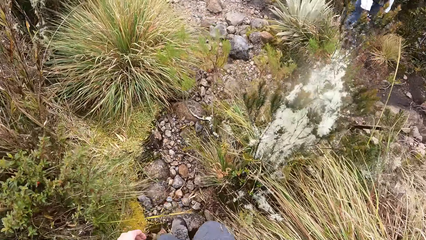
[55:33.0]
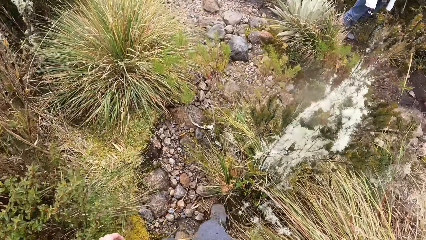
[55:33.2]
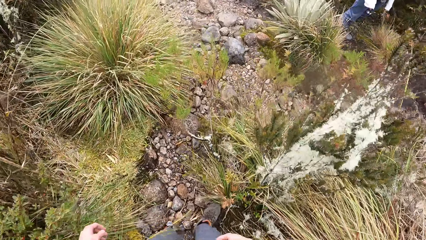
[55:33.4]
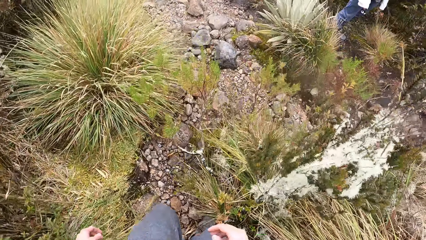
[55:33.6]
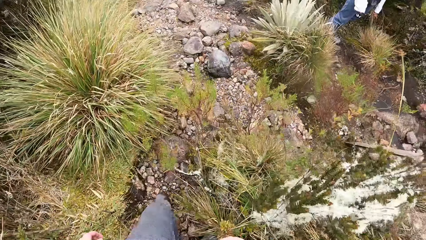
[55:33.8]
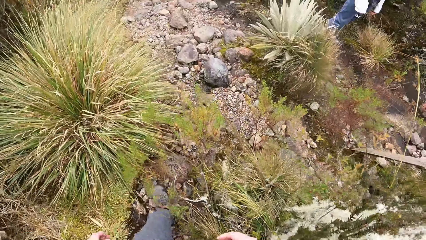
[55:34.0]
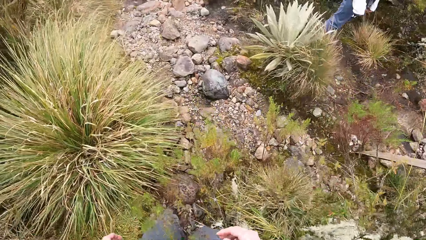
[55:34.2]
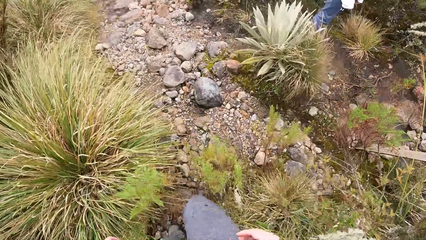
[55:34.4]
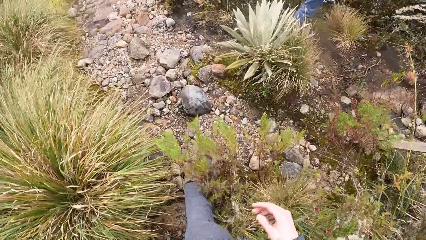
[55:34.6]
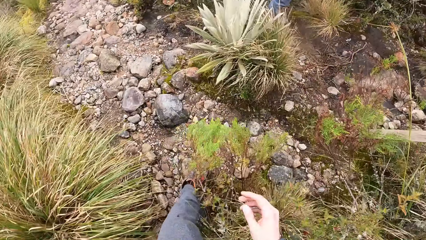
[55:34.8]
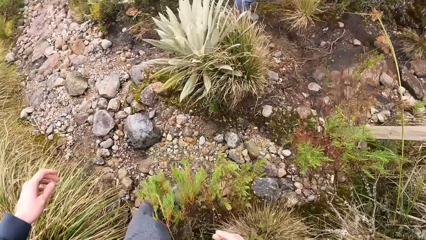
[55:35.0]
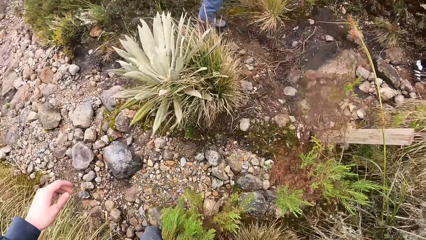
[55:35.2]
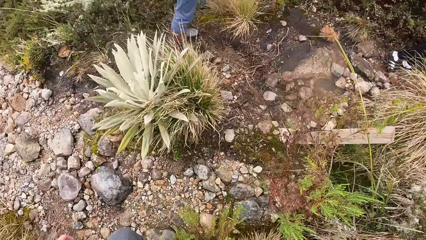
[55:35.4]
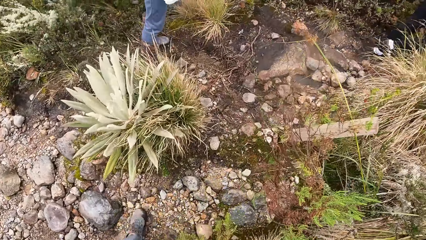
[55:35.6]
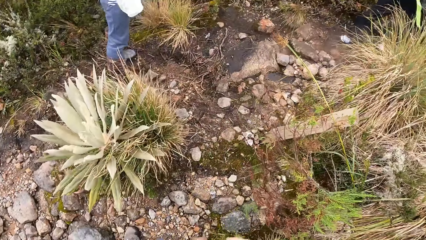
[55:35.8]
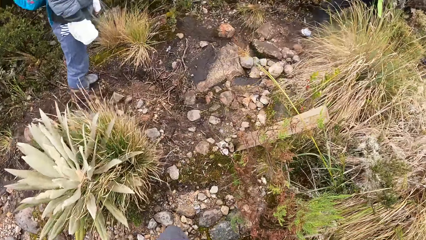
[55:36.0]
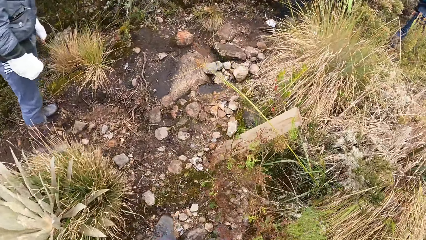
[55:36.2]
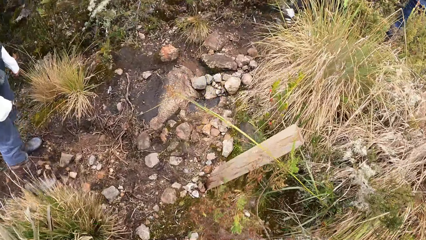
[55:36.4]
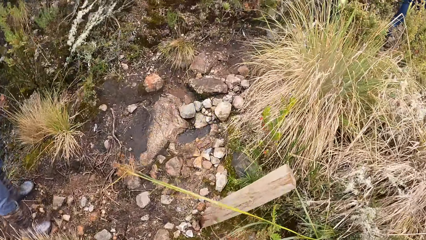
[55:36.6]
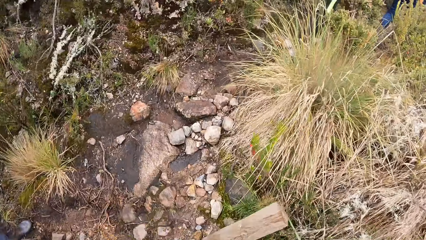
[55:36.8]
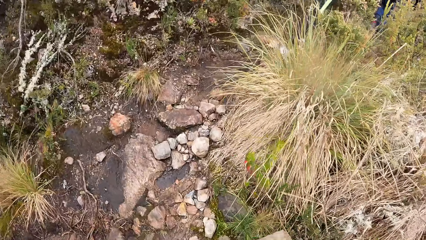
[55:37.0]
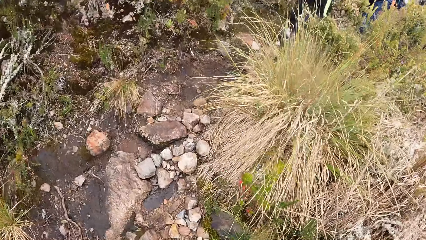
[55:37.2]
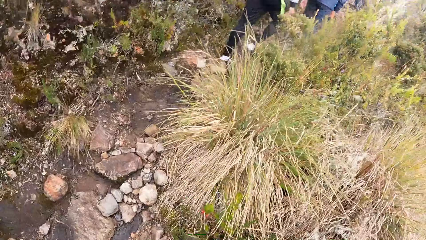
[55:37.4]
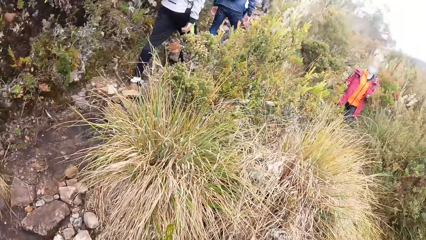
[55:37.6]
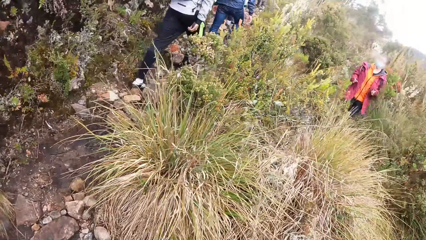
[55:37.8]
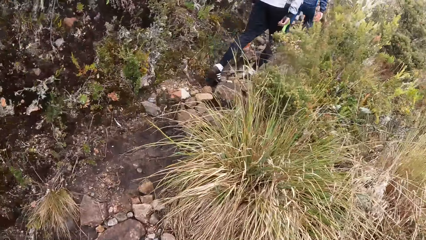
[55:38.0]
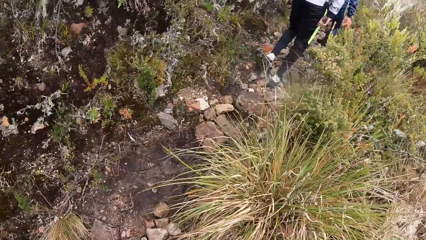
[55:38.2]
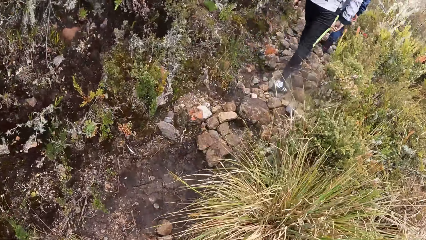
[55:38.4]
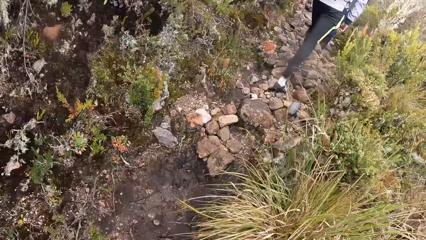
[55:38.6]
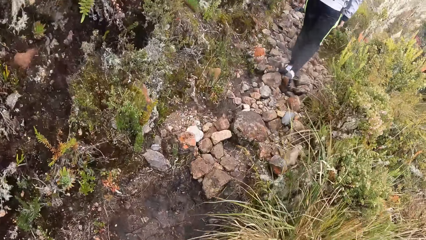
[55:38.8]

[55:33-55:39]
The camera wearer walks.

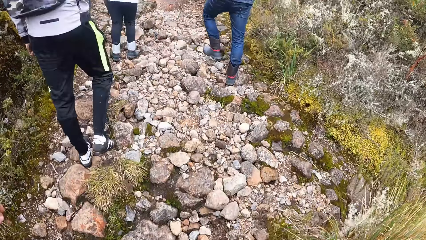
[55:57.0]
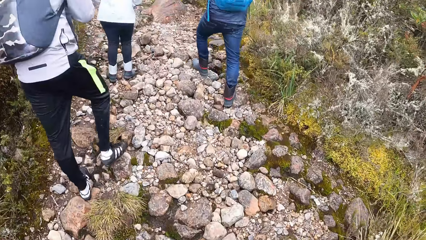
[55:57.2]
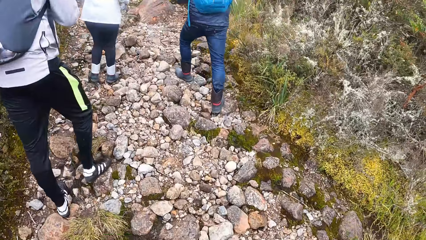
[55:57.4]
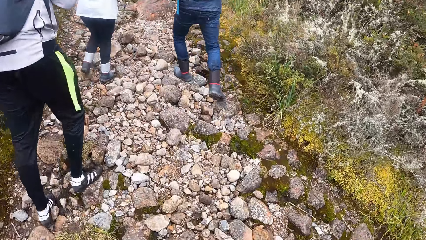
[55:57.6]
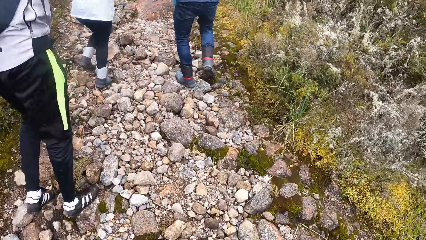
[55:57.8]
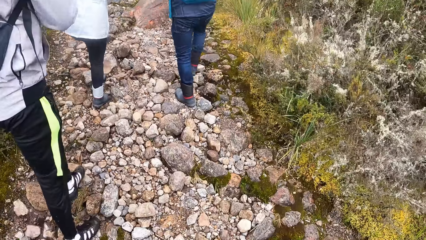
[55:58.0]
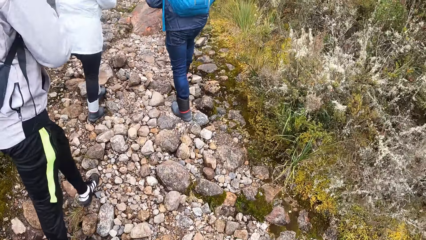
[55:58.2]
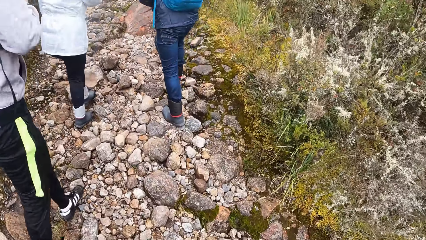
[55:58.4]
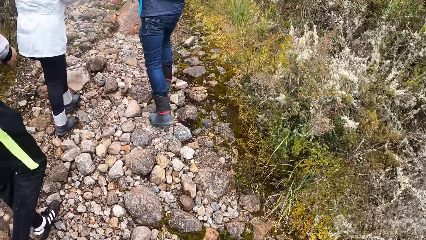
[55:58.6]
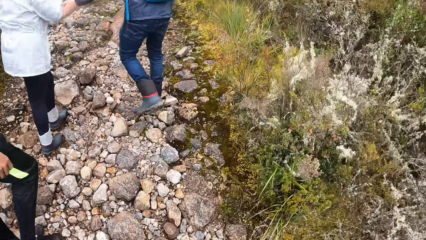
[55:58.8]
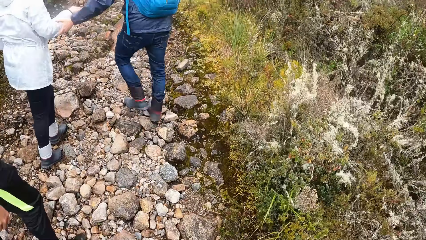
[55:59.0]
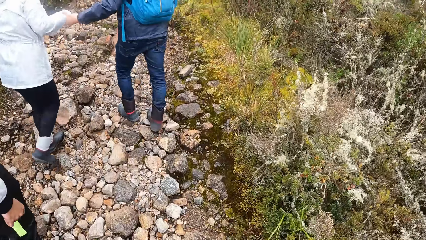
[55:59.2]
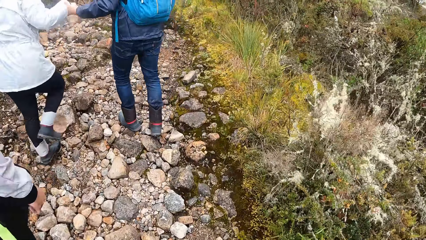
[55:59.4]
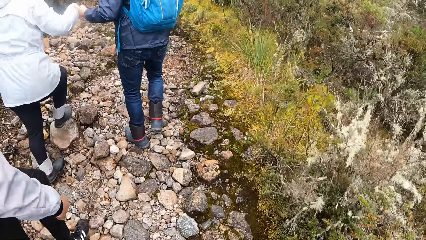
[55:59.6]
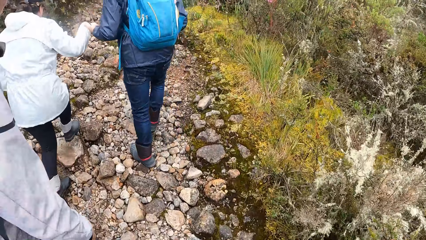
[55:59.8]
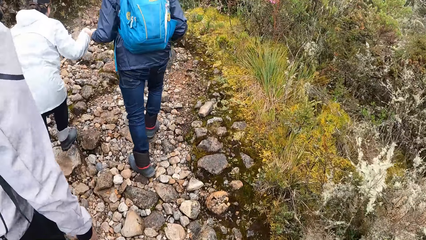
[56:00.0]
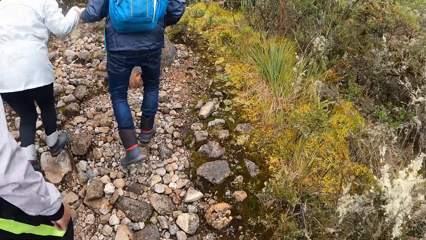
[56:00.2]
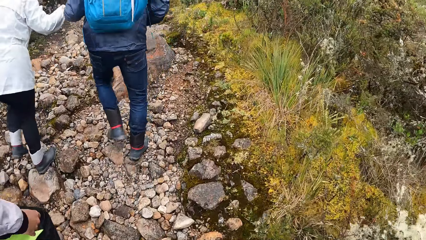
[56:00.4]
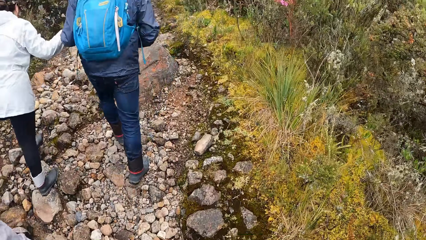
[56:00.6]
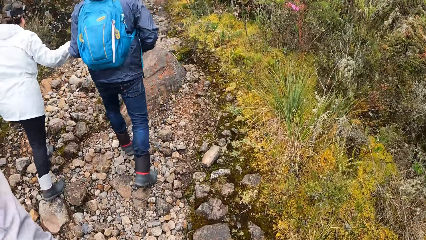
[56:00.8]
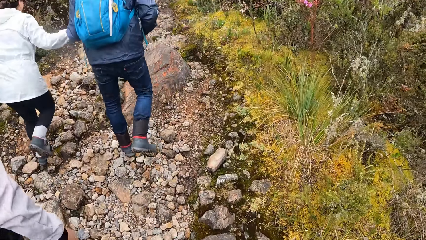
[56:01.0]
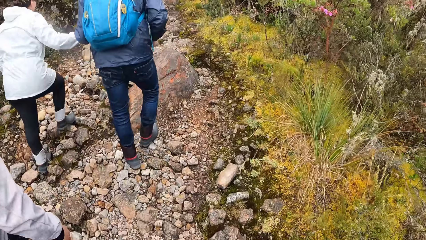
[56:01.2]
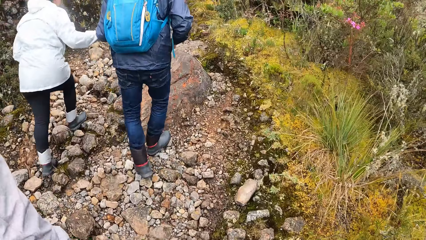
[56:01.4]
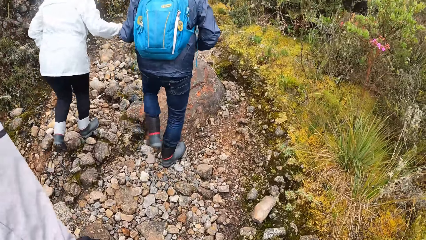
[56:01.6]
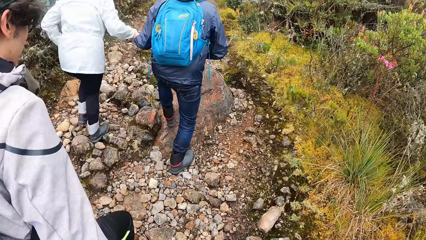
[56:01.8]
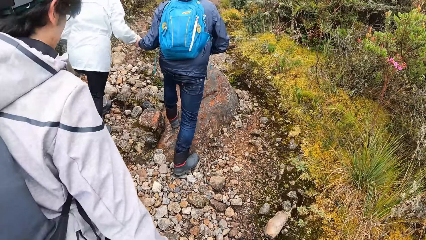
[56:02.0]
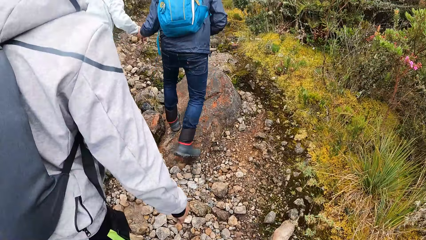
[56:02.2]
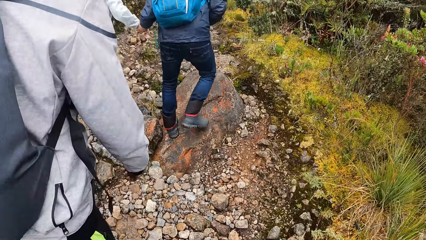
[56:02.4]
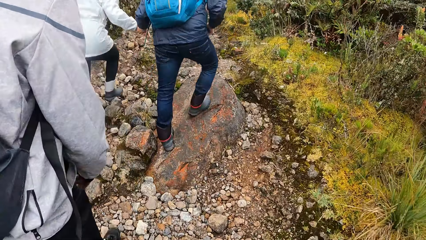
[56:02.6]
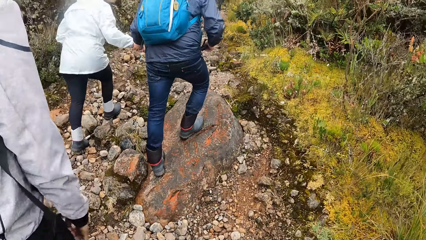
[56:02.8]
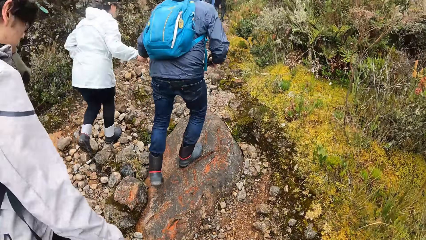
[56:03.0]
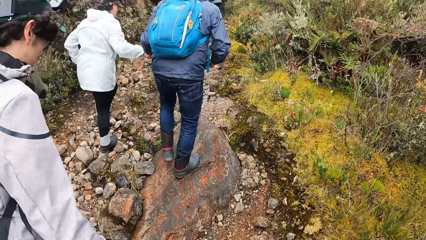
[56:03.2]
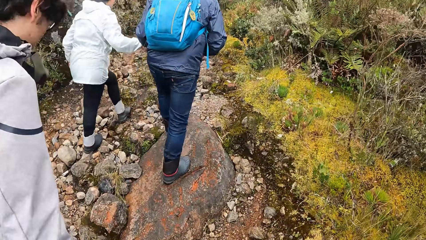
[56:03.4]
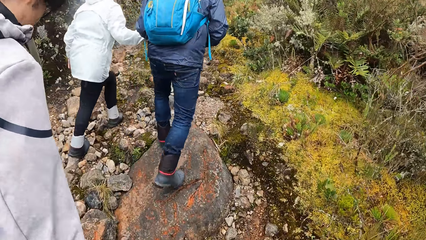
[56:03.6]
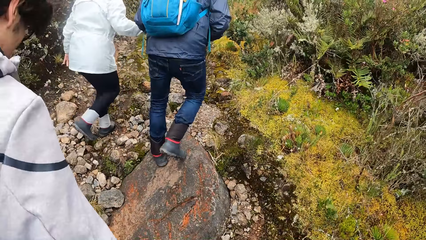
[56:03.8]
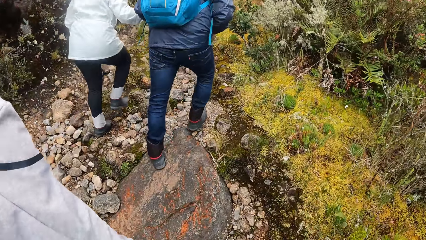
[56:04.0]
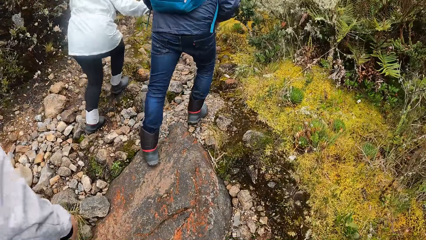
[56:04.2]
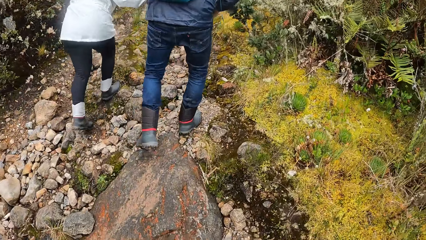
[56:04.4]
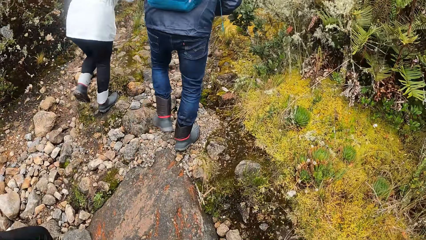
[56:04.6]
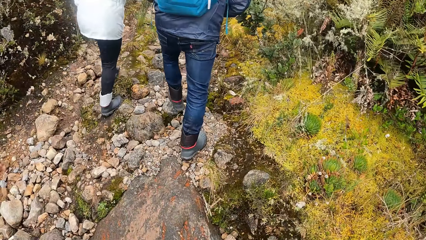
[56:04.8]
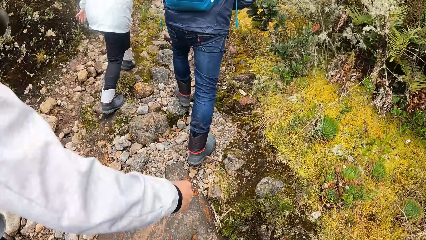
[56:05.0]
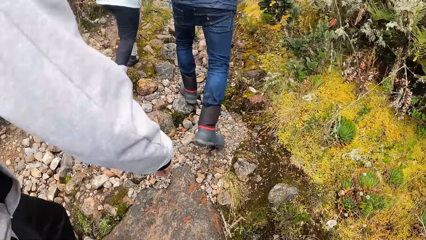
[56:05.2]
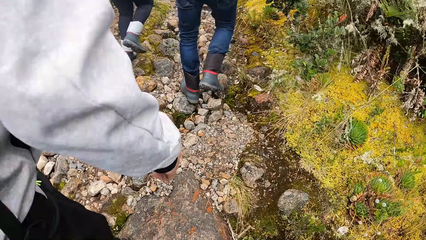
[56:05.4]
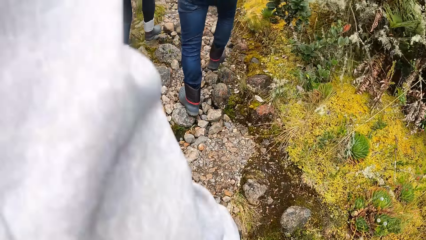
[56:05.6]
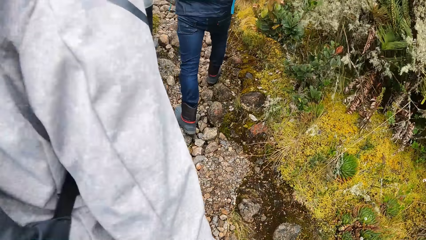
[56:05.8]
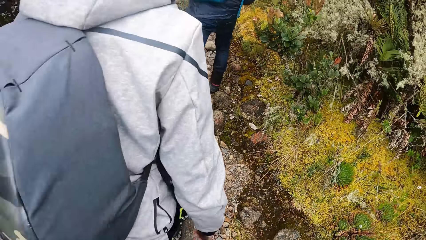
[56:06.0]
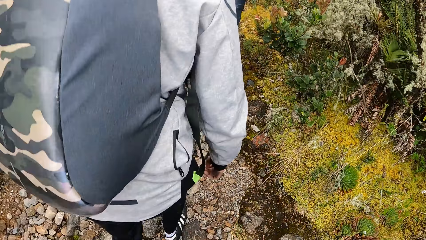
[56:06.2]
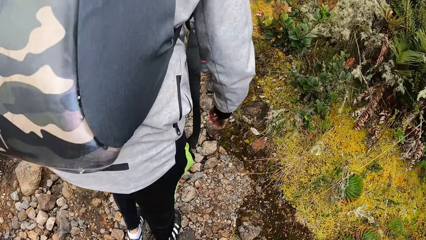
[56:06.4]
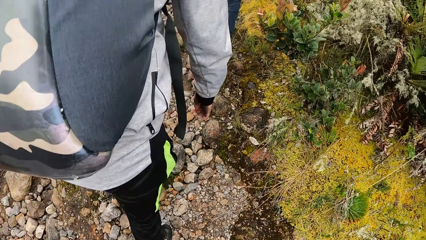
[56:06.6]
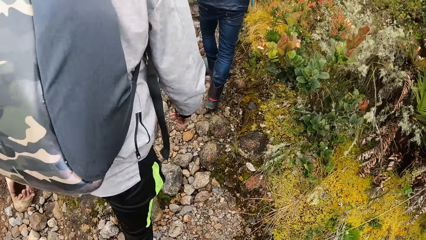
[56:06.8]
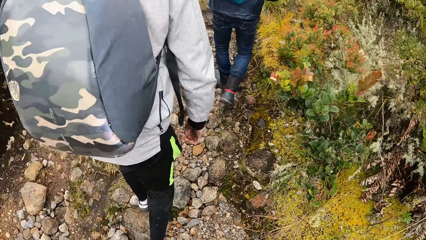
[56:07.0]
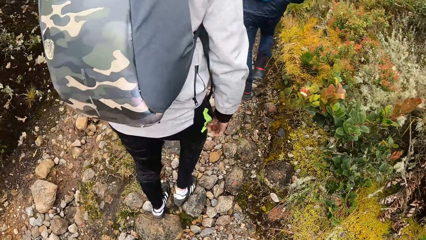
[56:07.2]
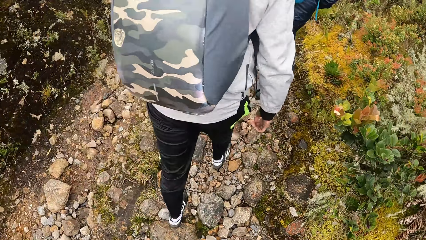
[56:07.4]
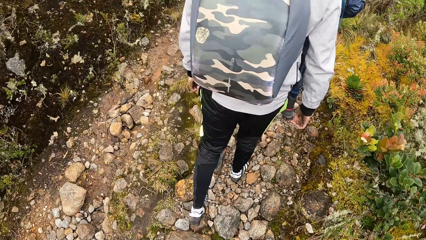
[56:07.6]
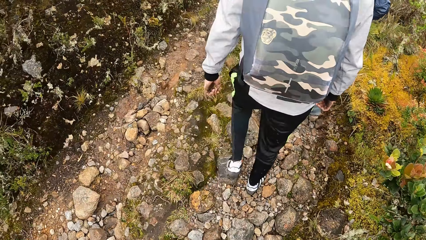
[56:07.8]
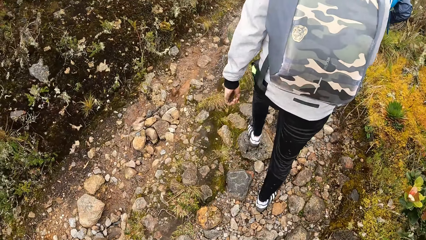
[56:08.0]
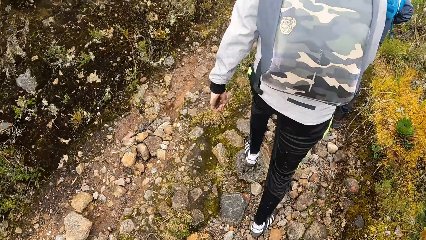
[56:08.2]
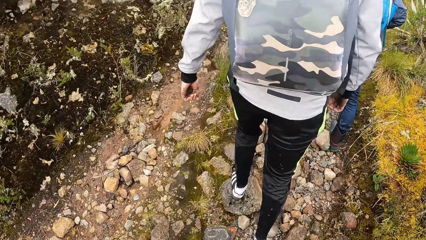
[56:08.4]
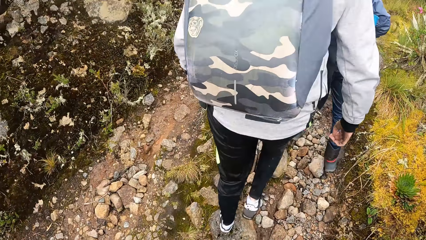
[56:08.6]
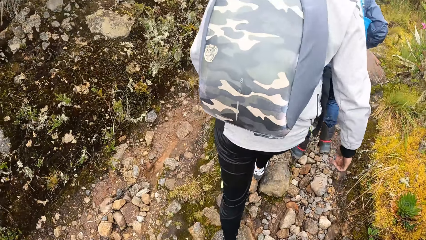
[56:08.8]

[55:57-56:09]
The man holds the right hand of the woman with his left hand.
